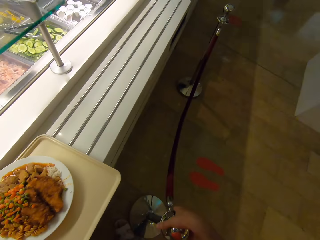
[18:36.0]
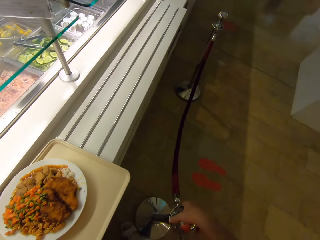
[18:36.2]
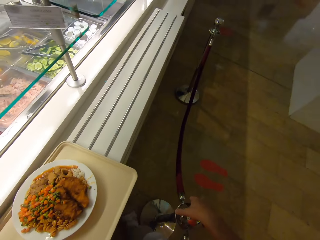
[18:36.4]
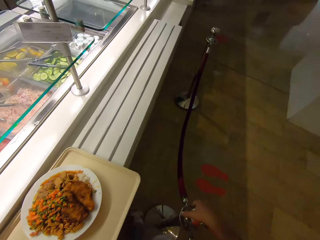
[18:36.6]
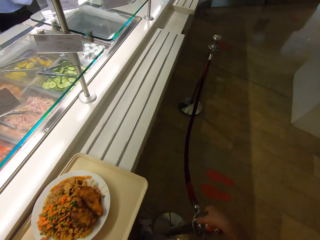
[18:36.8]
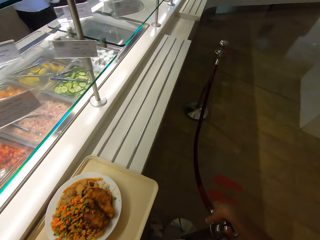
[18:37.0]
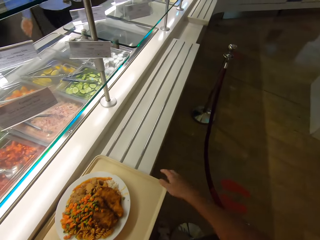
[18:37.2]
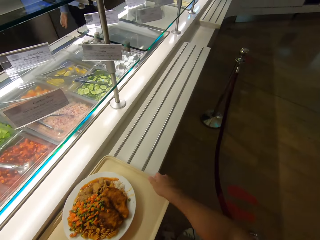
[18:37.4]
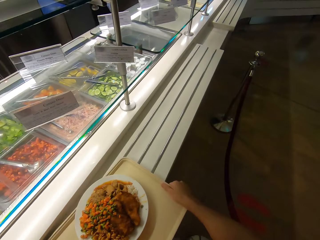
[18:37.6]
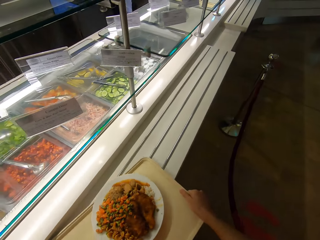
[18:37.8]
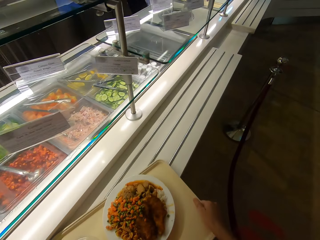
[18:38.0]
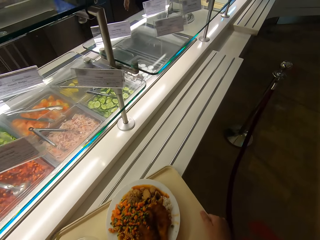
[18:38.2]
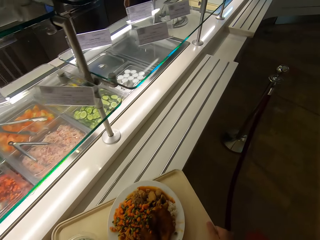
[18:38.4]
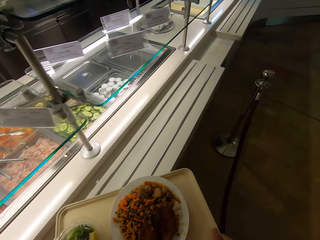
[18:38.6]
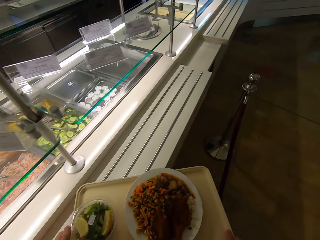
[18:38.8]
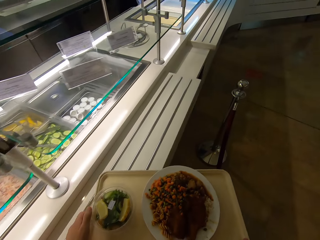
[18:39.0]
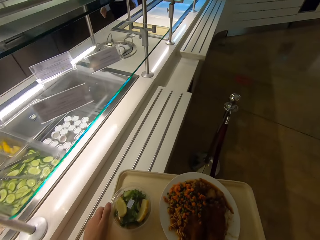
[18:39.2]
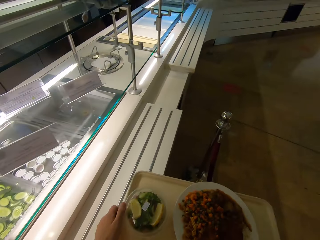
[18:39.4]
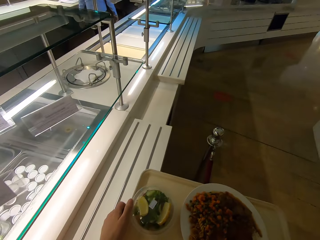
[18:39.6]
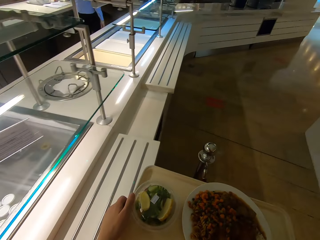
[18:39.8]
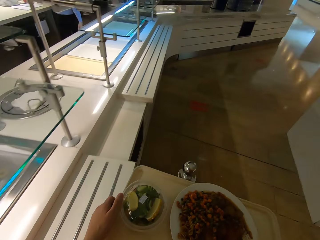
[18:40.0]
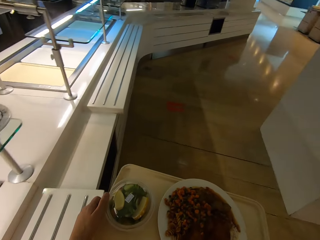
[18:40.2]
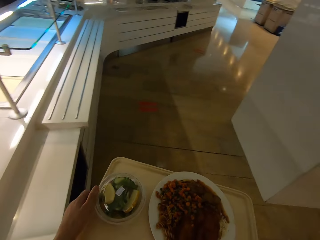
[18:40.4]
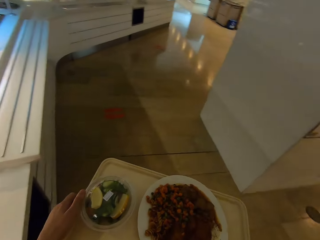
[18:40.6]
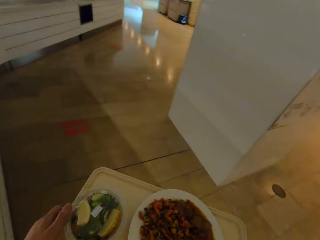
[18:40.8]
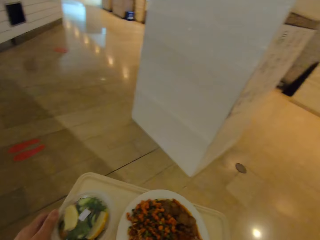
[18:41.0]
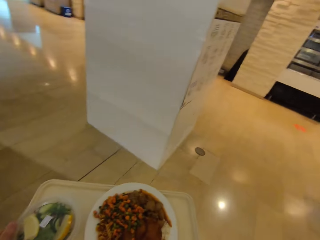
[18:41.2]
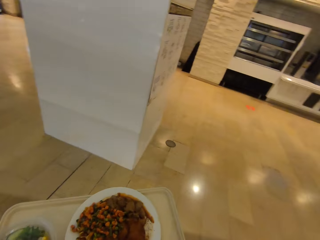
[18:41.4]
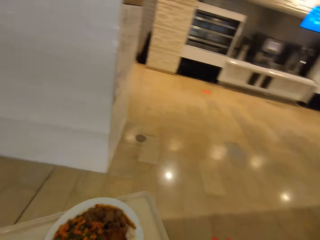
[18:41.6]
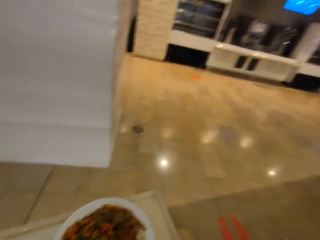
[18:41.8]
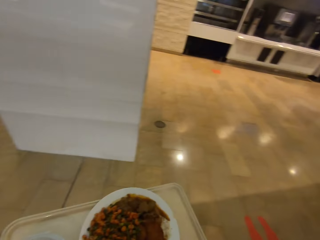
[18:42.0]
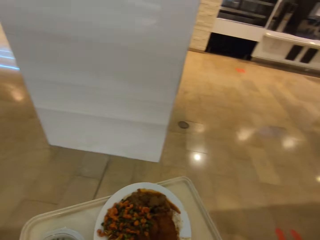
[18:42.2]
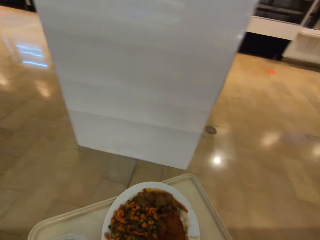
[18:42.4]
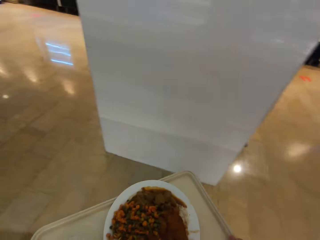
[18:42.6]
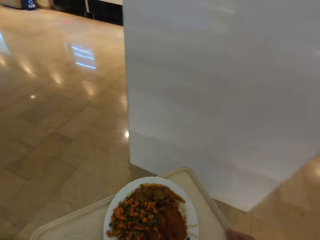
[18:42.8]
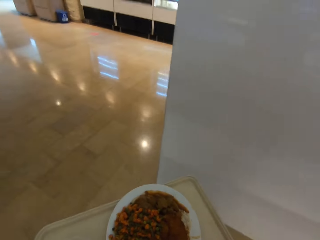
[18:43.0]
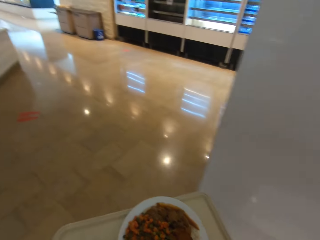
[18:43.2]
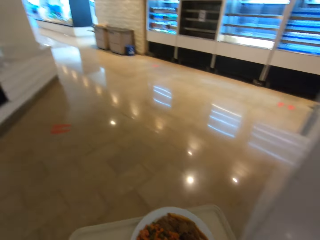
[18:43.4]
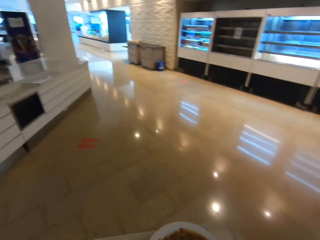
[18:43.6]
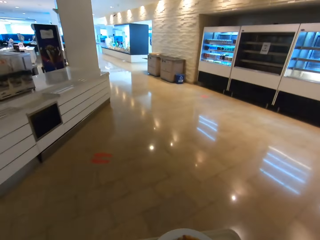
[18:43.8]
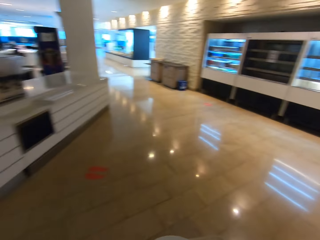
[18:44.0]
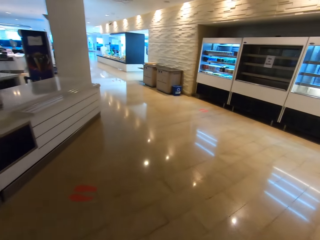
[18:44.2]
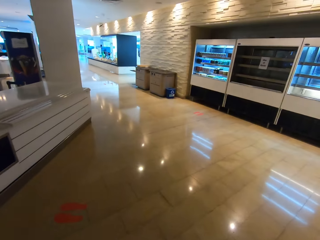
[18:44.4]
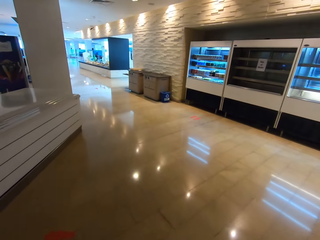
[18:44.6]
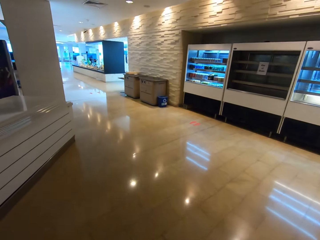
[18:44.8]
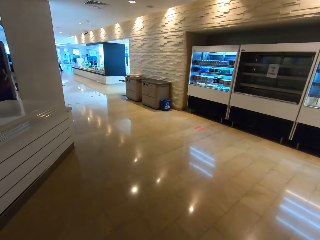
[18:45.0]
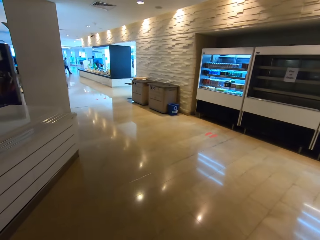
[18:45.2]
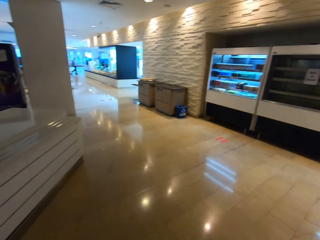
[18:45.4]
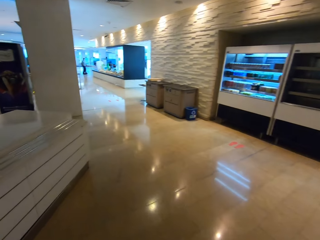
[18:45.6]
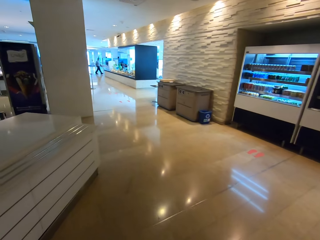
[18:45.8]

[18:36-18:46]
The camera wearer moves a stand, touches the fence pole, picks up the tray and walks around.

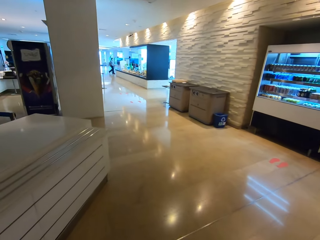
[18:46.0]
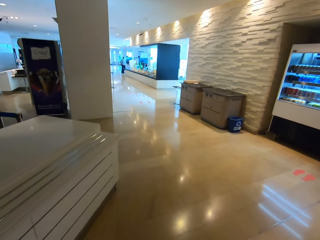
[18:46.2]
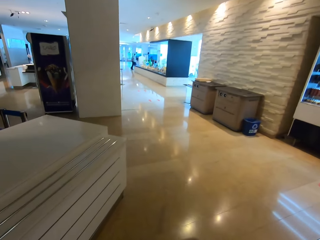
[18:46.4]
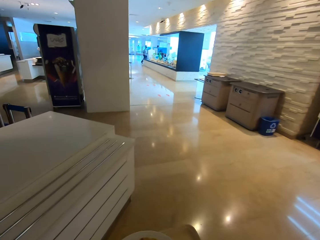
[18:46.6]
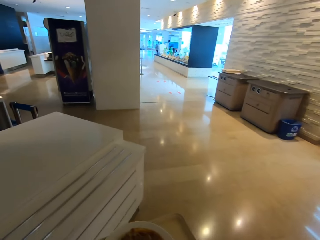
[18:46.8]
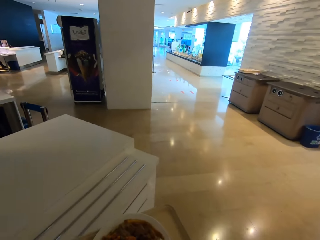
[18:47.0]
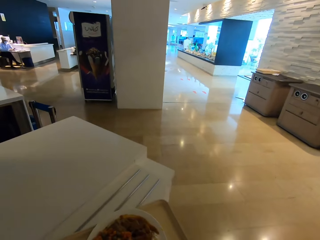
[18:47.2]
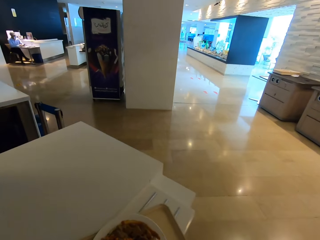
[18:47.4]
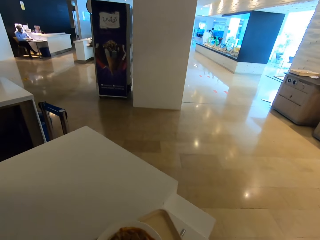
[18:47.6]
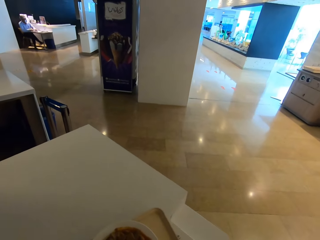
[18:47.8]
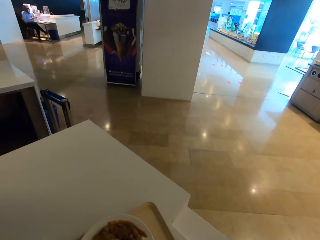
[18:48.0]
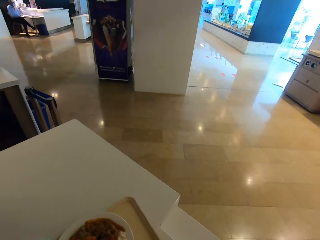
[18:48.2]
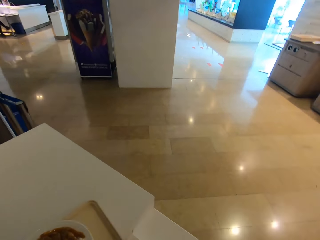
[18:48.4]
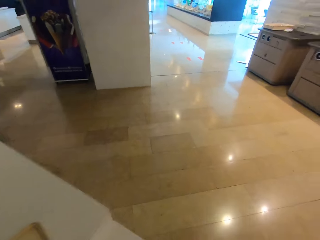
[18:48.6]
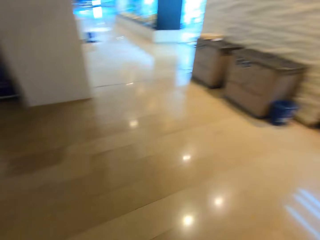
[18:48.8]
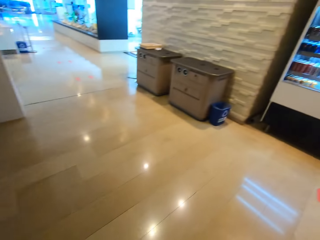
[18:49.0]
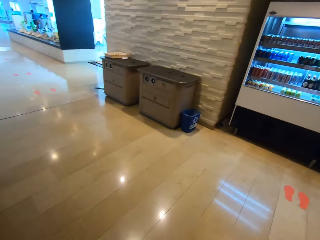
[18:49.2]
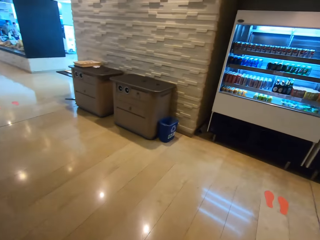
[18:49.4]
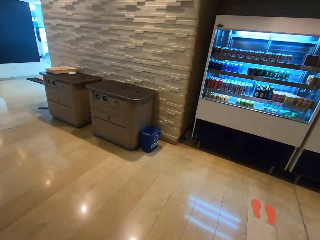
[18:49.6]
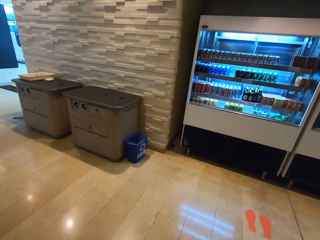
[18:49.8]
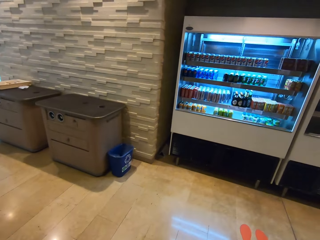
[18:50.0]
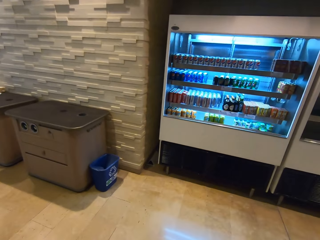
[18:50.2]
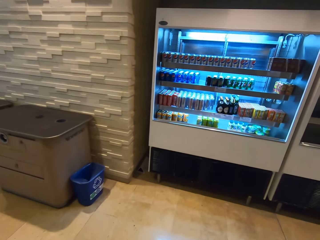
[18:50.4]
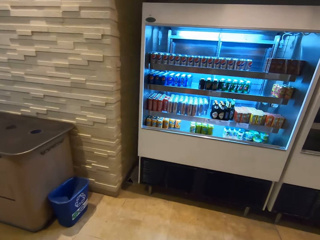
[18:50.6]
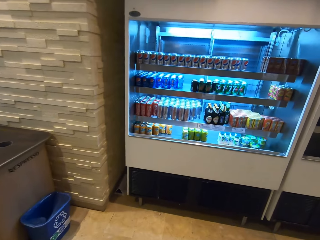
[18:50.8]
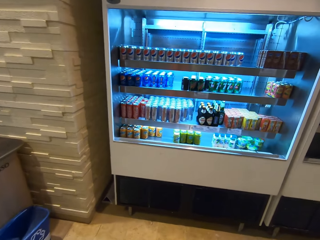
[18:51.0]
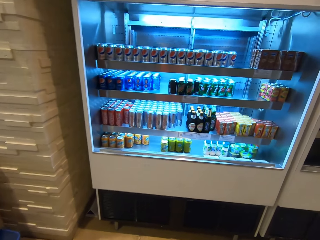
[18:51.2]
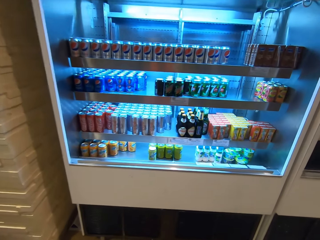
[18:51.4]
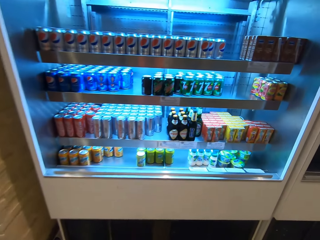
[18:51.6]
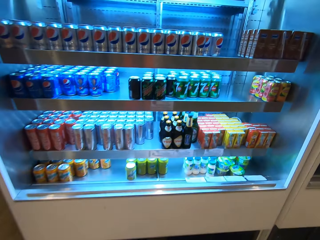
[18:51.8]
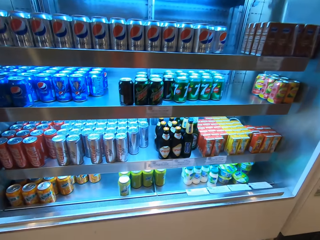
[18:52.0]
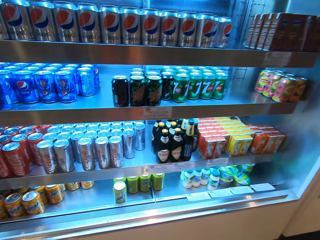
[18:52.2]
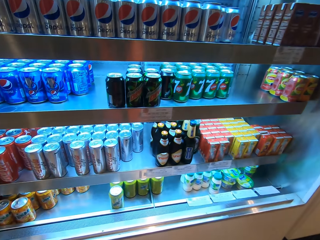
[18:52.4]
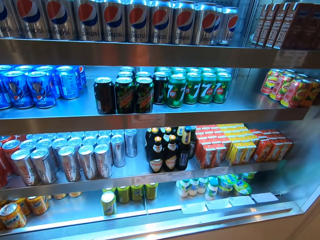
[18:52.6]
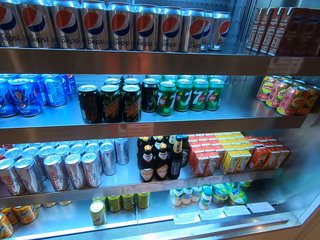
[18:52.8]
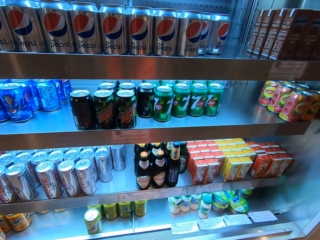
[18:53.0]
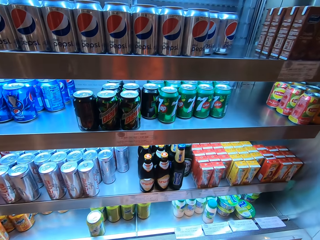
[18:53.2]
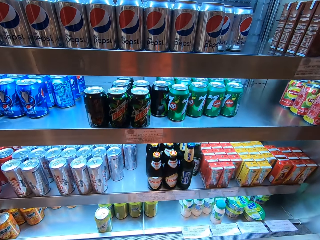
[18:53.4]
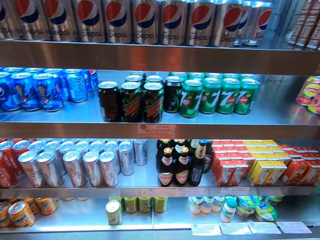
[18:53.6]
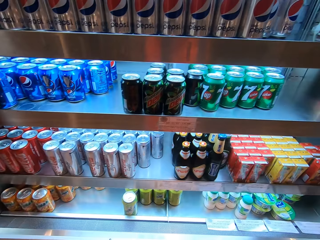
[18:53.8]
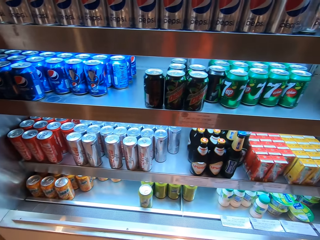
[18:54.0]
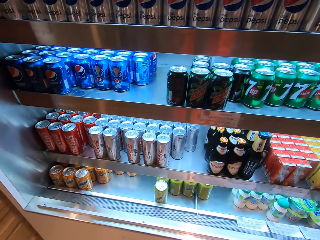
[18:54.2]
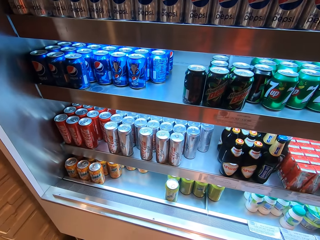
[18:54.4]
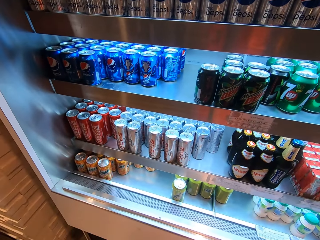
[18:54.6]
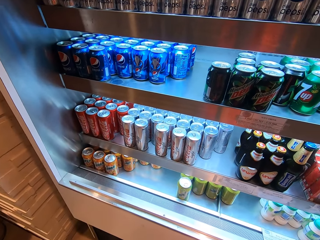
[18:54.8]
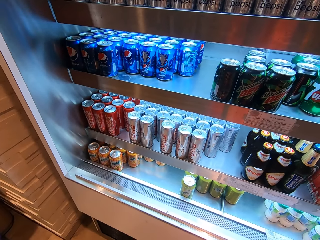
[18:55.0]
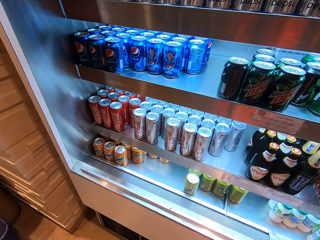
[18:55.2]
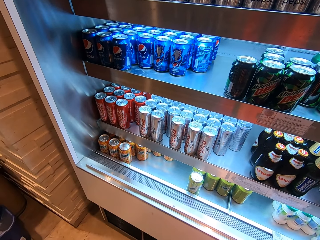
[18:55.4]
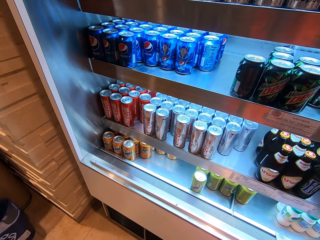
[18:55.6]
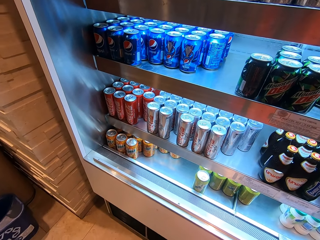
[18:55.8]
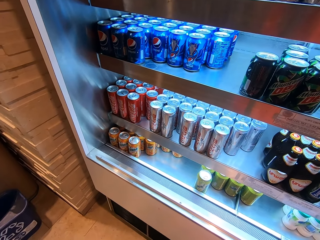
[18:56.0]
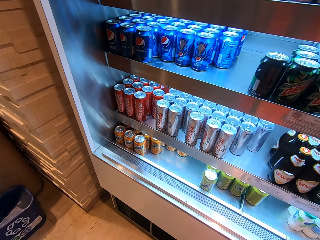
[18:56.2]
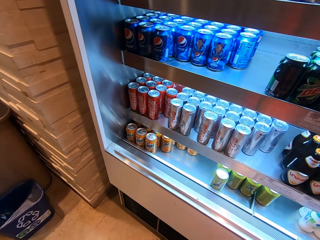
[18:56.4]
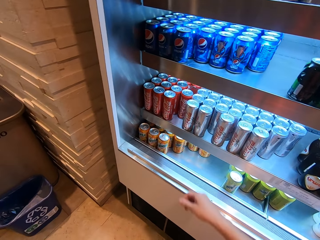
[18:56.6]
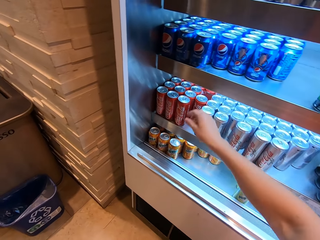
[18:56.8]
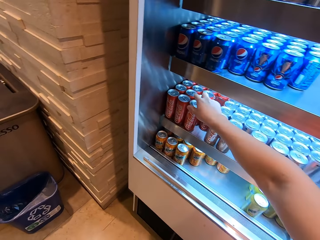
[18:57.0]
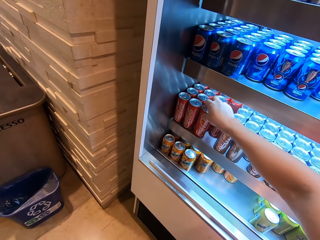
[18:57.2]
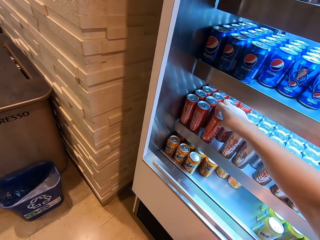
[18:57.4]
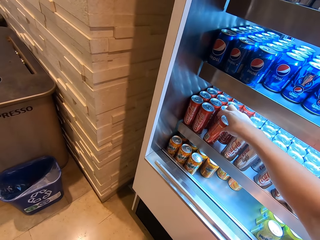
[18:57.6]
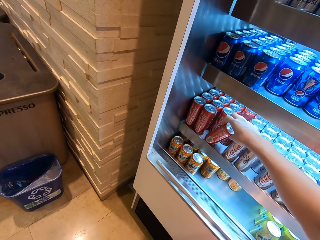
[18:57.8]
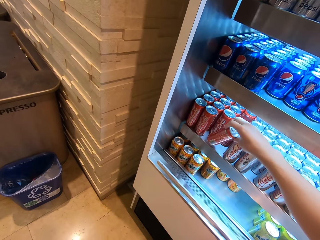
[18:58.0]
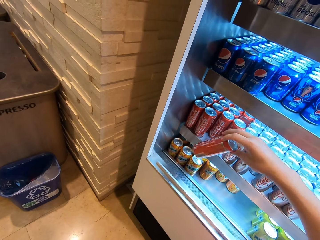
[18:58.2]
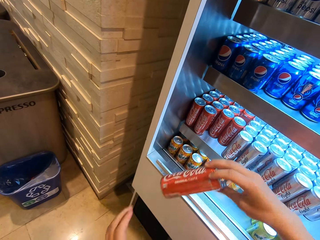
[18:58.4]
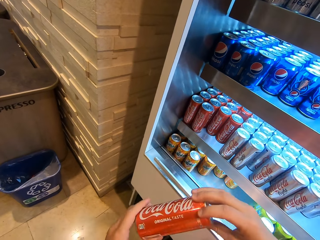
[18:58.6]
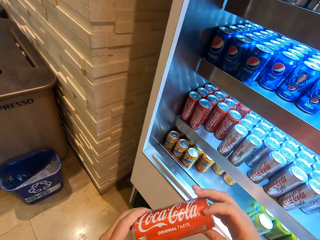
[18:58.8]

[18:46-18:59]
The camera wearer puts the tray on the counter and walks around. They look at the drinks and pick up a Coca-Cola can.
